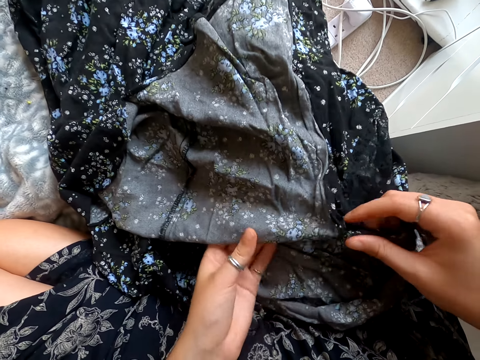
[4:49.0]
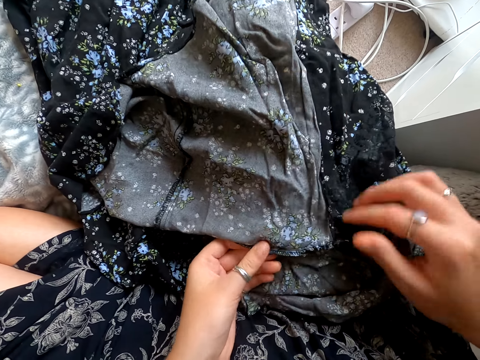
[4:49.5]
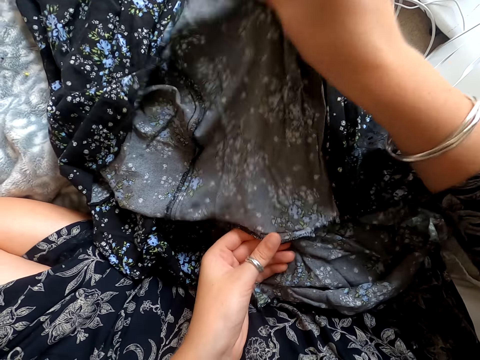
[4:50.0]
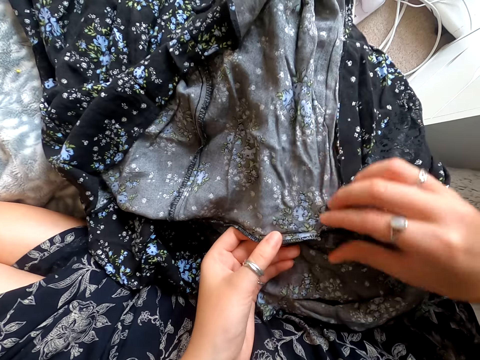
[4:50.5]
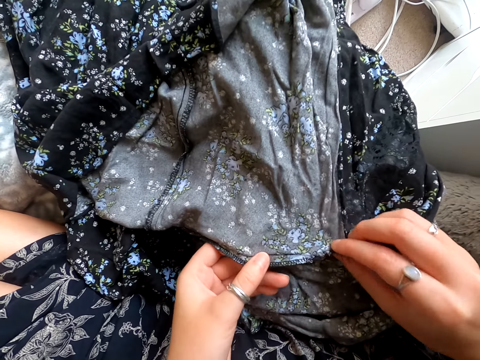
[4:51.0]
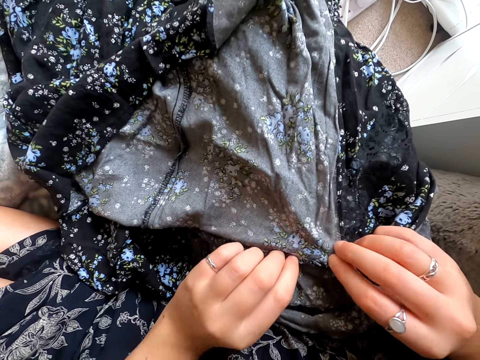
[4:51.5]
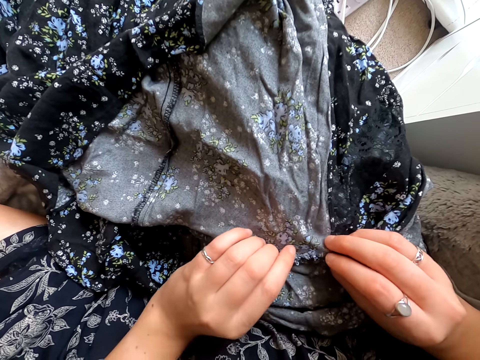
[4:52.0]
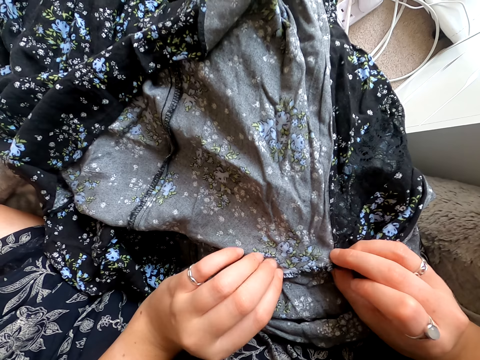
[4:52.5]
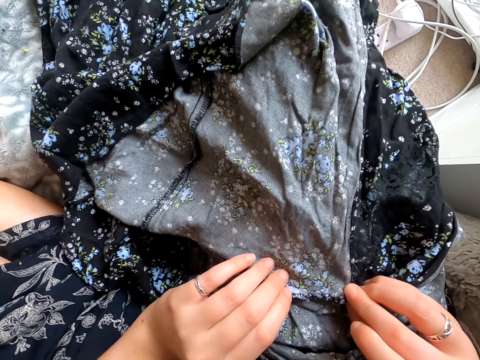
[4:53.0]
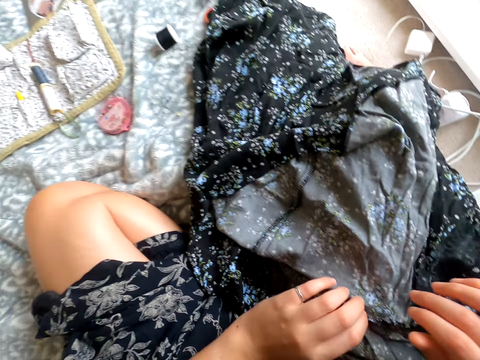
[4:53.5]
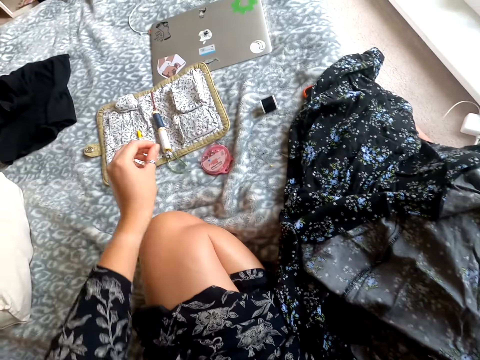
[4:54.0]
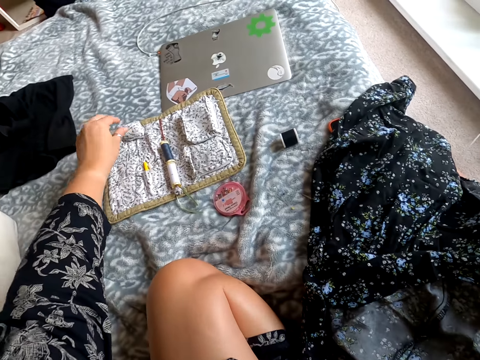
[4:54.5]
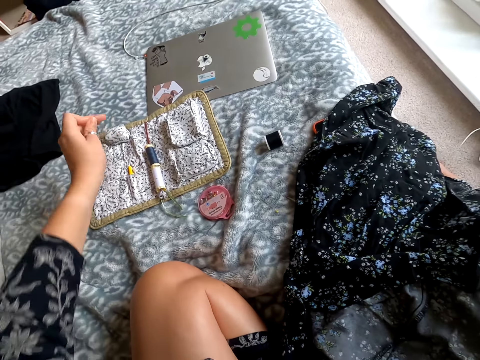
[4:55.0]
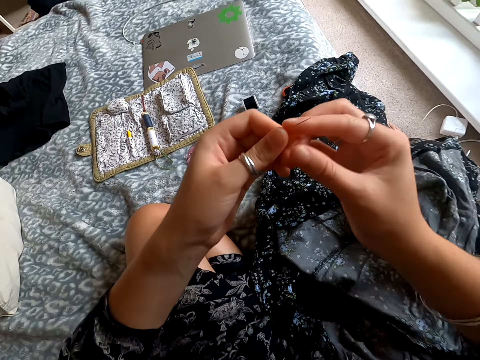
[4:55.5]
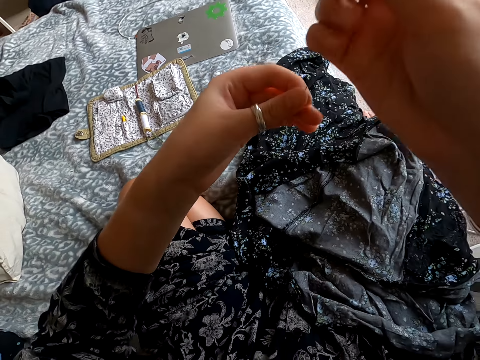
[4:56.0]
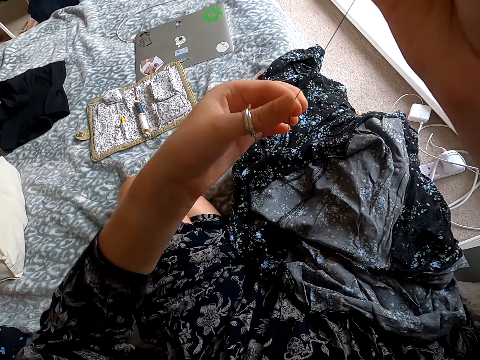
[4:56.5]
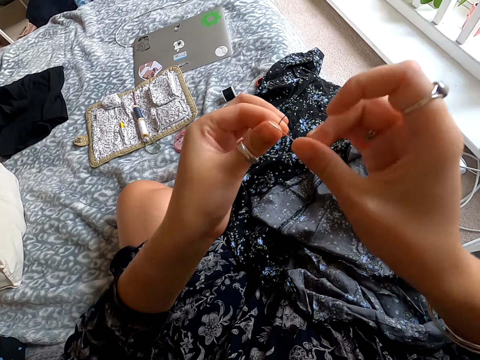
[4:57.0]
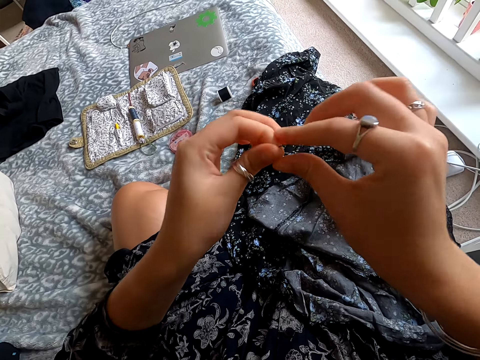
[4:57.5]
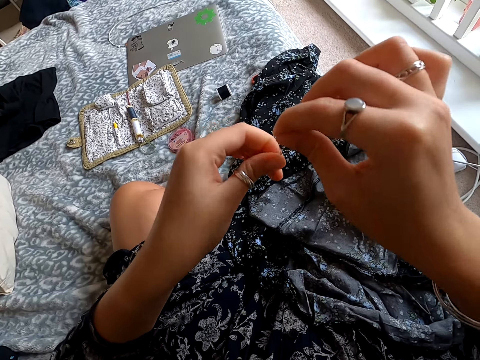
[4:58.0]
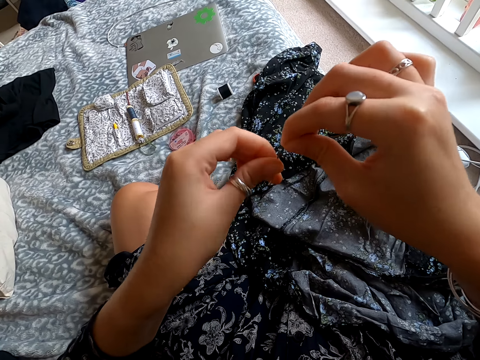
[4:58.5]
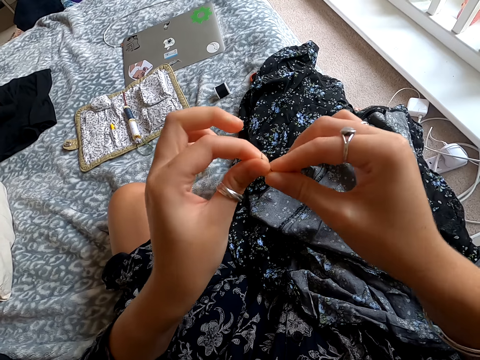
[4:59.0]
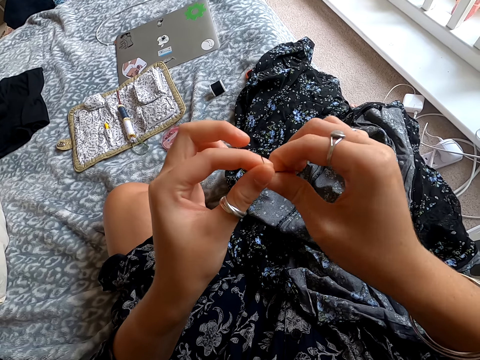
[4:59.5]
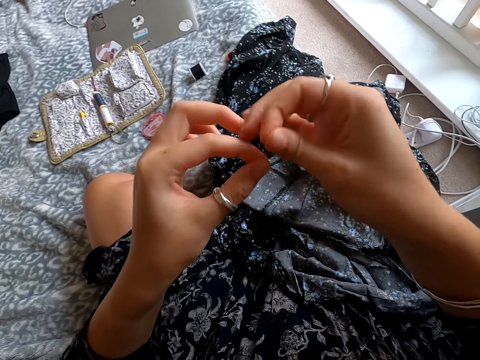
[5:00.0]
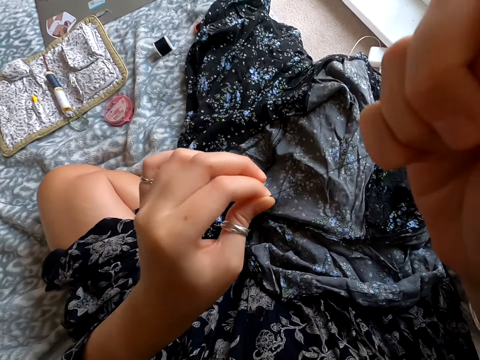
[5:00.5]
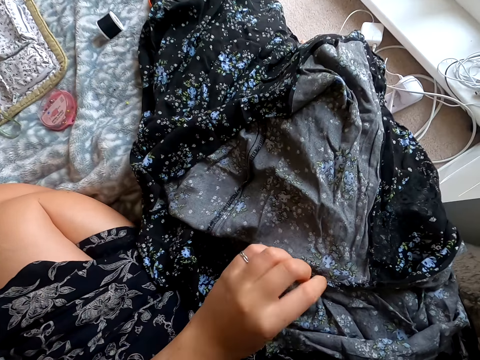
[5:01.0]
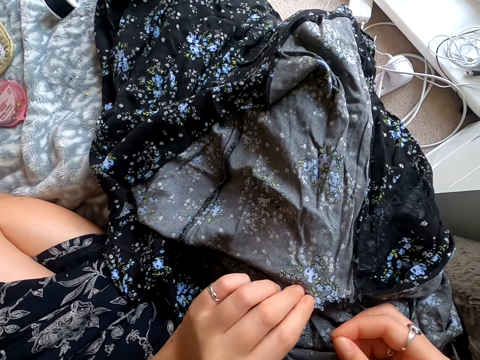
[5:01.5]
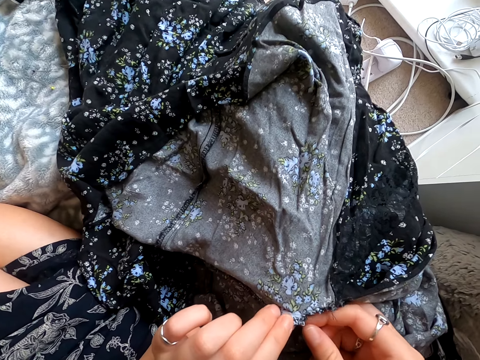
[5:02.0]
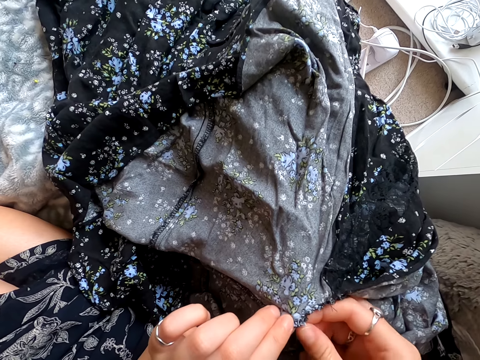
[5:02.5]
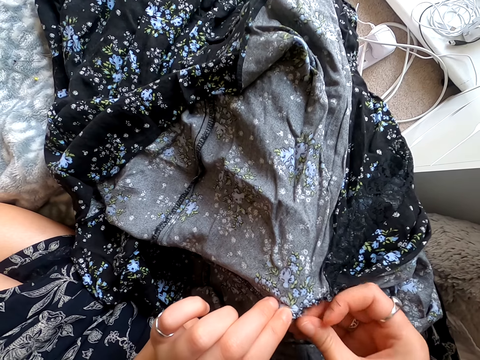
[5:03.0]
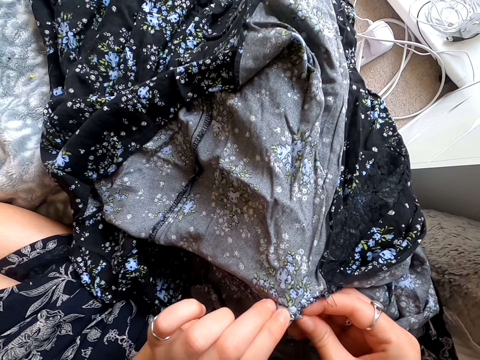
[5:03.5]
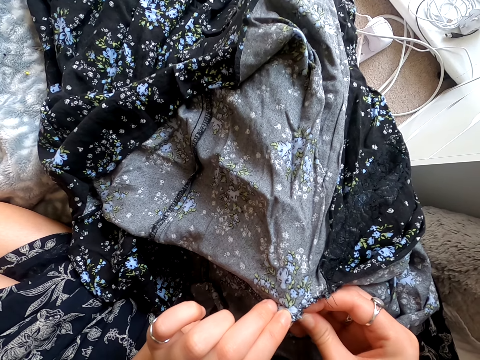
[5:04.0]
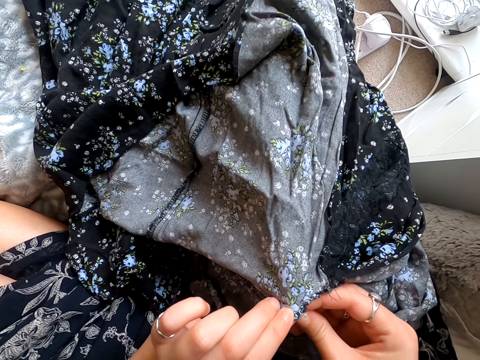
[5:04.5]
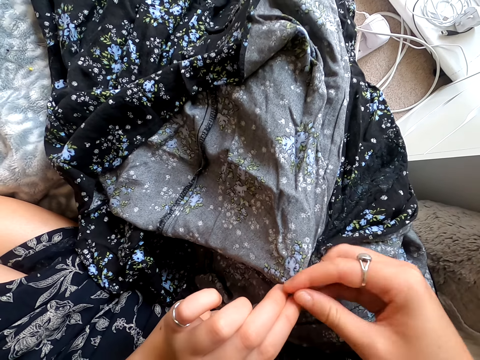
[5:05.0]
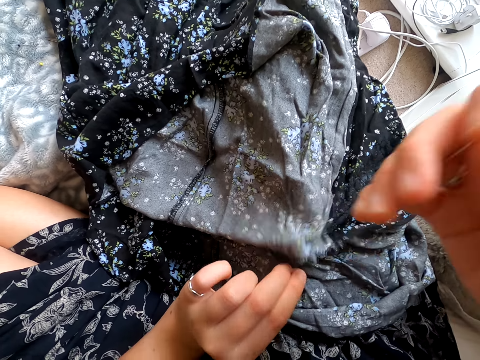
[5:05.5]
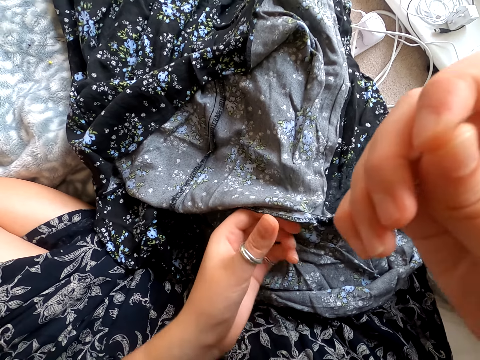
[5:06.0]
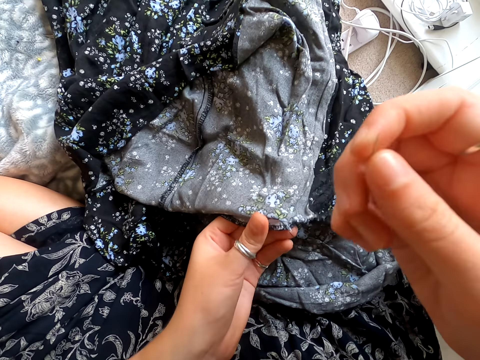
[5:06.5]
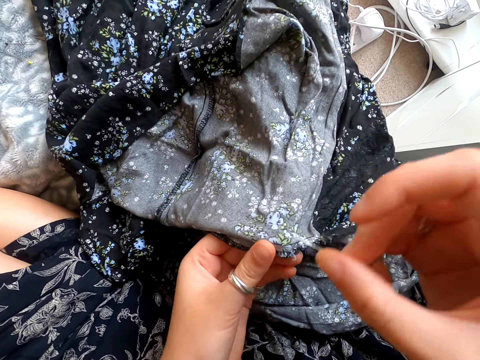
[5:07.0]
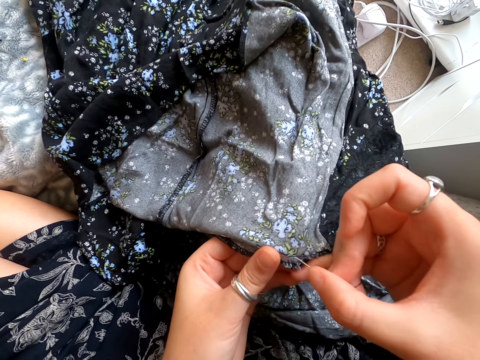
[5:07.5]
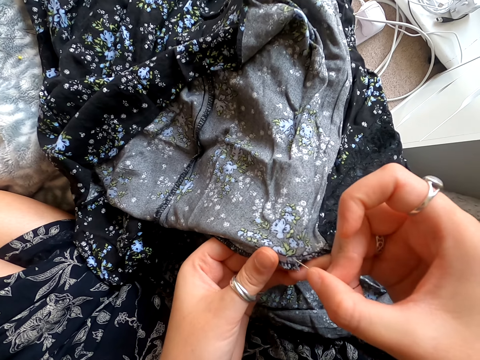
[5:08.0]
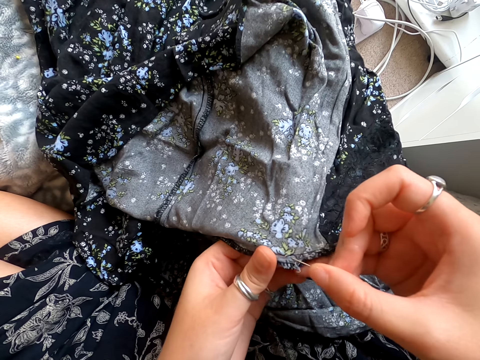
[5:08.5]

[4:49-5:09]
The camera wearer checks the cloth. They pick the needle. They pick the thread. They straighten the thread. They tie the thread. They knit the cloth. They sew the cloth.

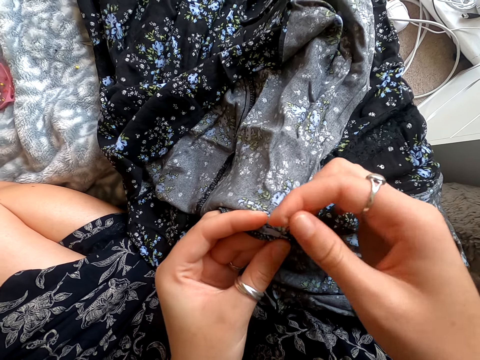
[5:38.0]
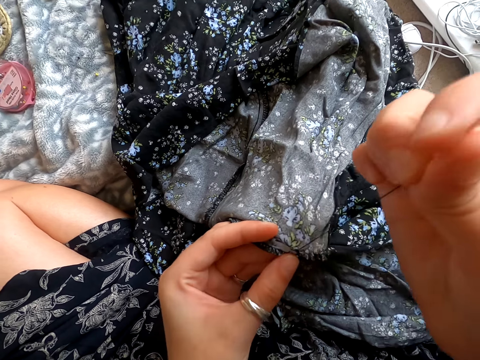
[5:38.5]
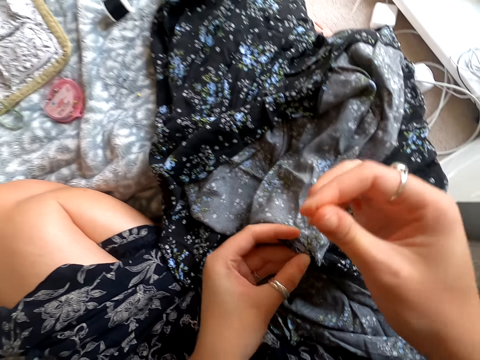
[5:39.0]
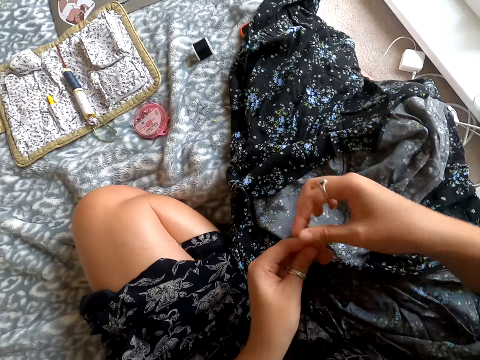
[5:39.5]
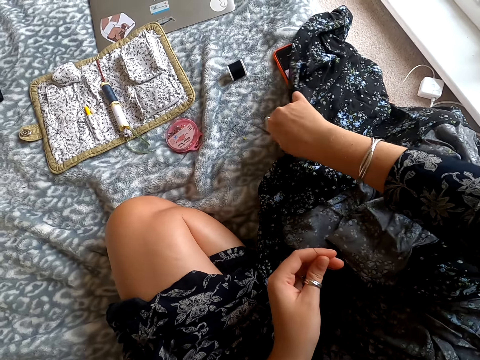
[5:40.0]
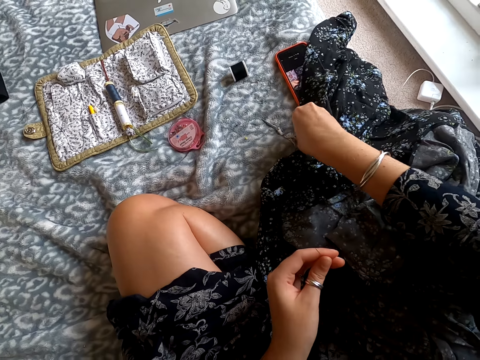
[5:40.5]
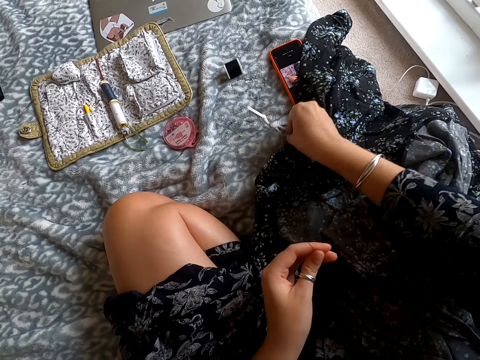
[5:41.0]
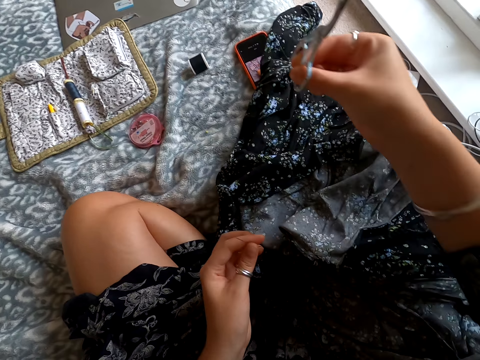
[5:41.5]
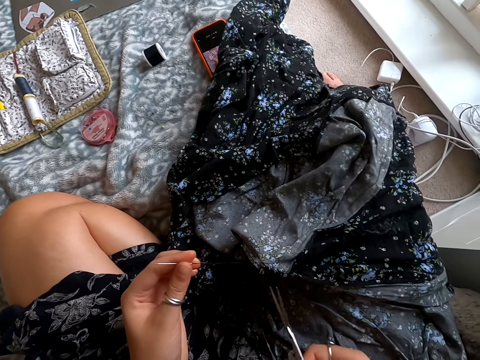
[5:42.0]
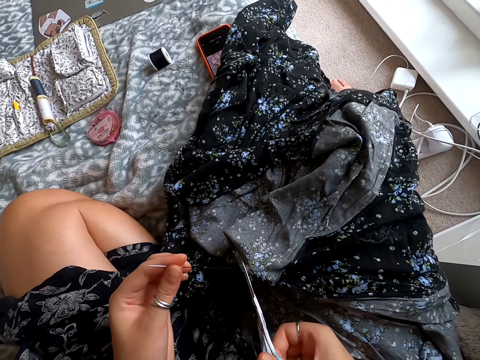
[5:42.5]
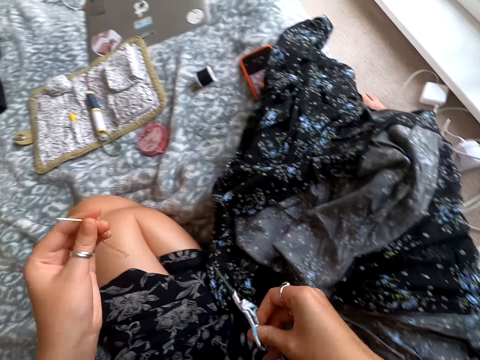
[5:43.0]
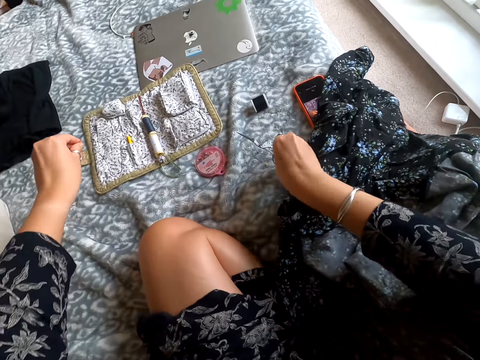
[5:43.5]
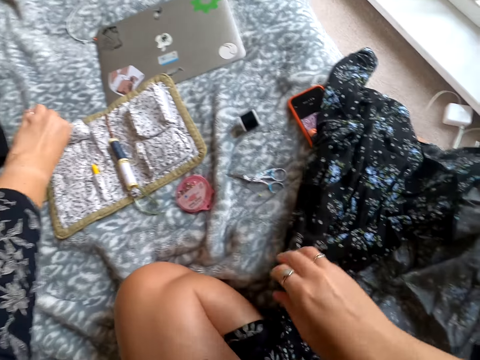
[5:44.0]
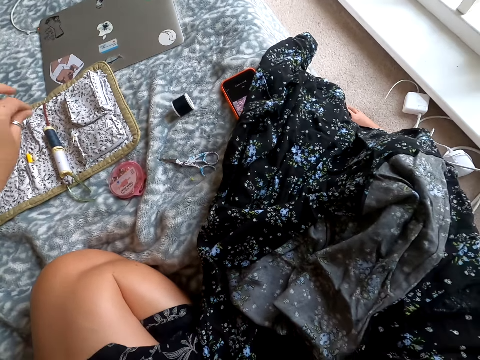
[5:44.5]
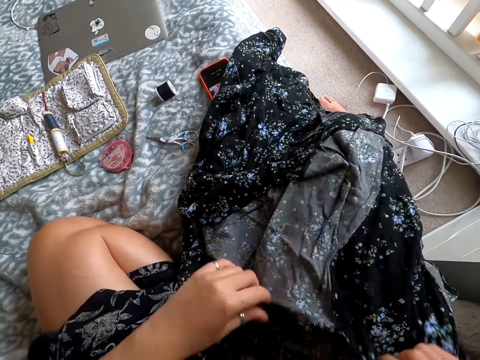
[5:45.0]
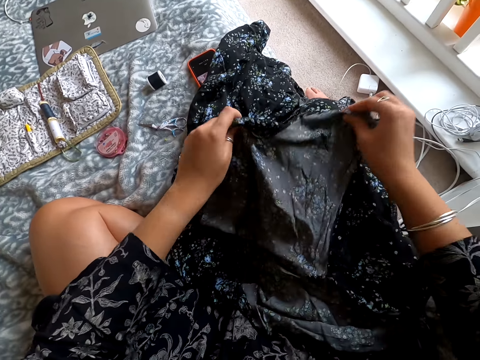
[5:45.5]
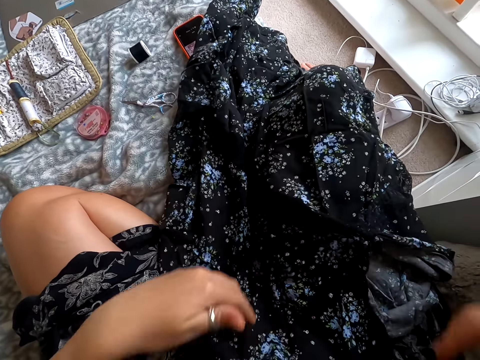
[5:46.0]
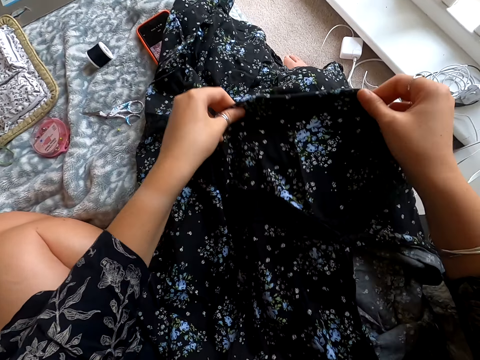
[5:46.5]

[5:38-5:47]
The camera wearer picks the scissors. They cut the string from the shirt attached with the needle. They put the scissors on the bed. They put the needle on something. They straighten the cloth.
